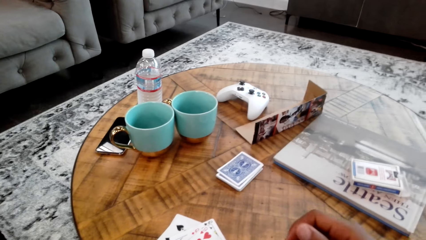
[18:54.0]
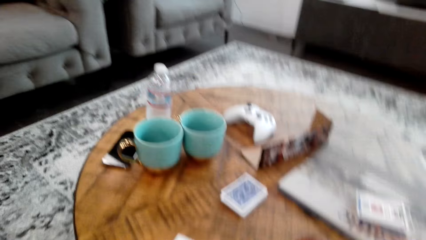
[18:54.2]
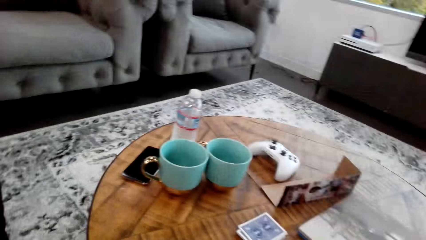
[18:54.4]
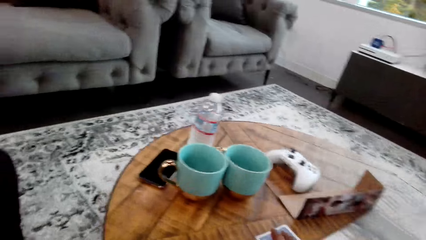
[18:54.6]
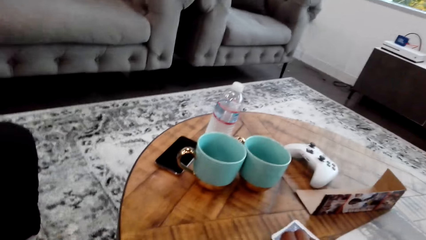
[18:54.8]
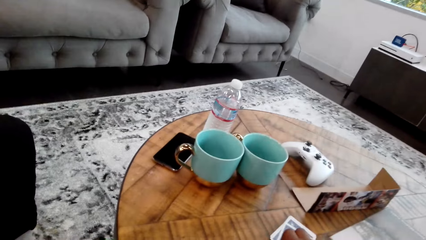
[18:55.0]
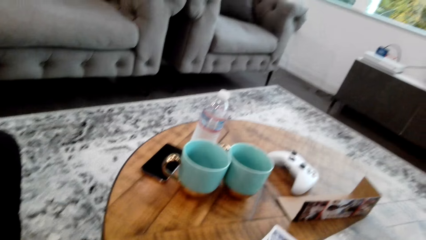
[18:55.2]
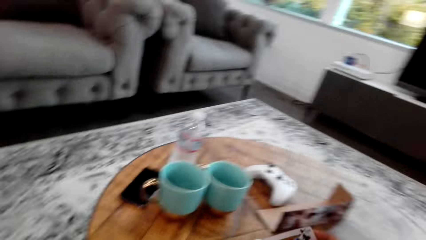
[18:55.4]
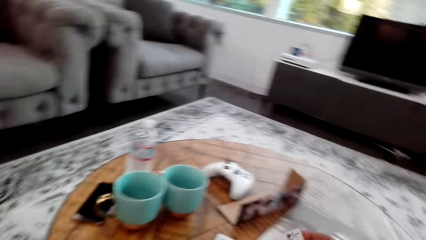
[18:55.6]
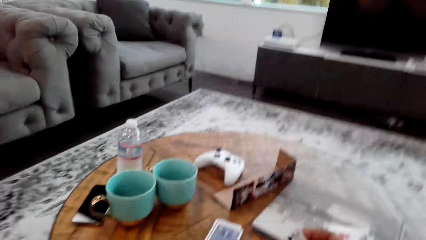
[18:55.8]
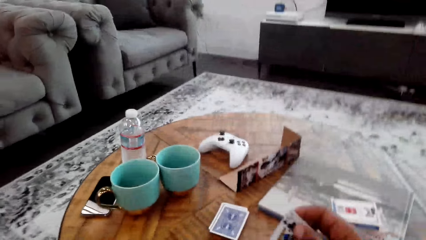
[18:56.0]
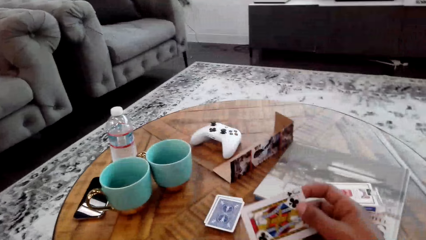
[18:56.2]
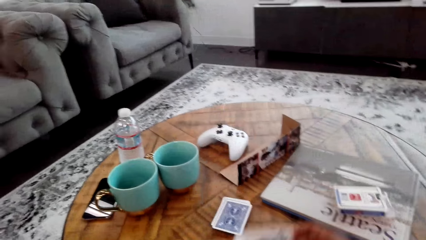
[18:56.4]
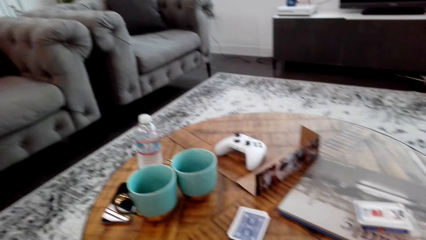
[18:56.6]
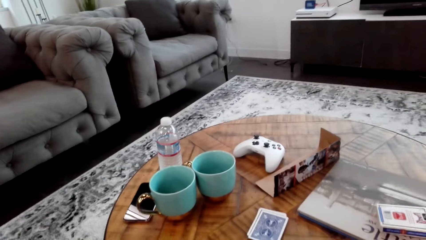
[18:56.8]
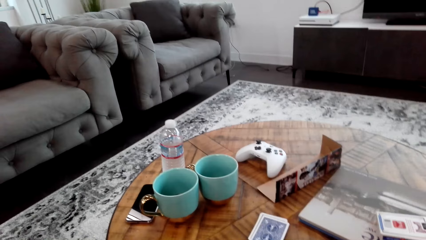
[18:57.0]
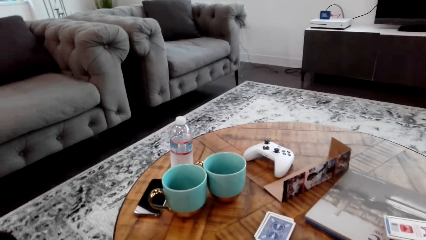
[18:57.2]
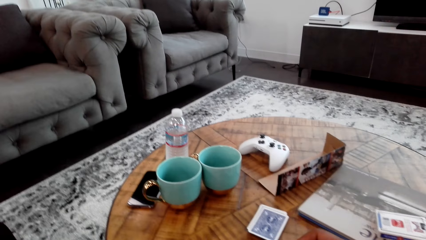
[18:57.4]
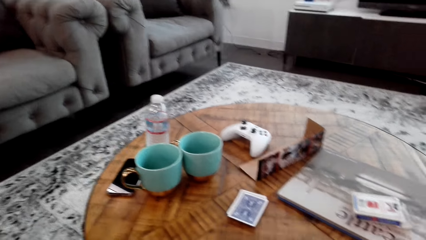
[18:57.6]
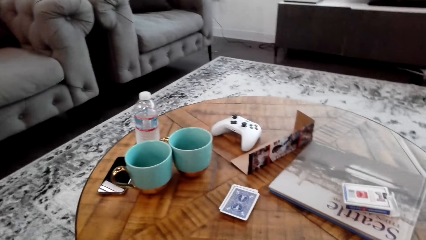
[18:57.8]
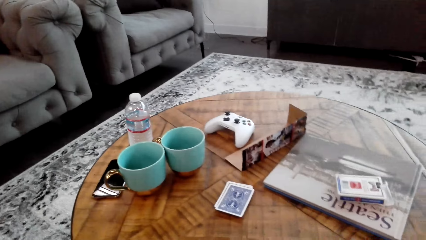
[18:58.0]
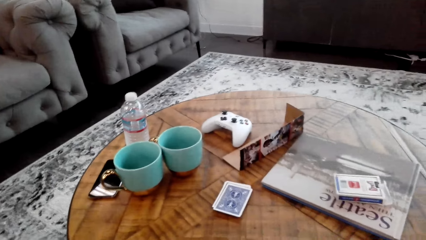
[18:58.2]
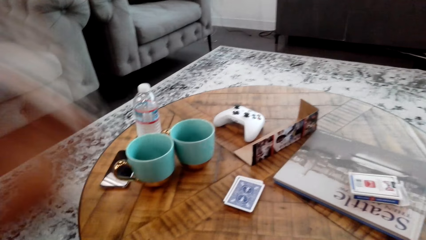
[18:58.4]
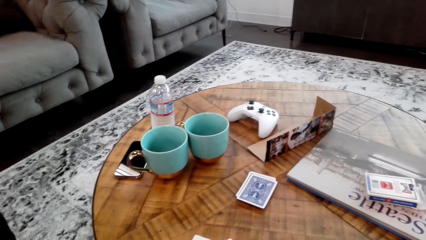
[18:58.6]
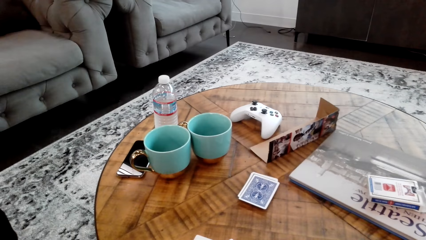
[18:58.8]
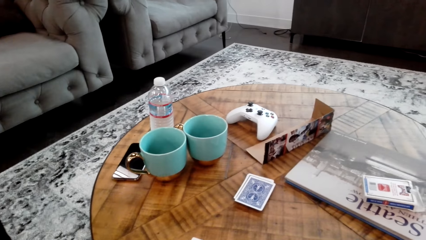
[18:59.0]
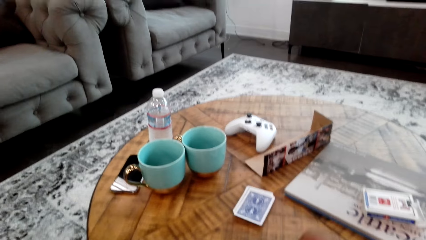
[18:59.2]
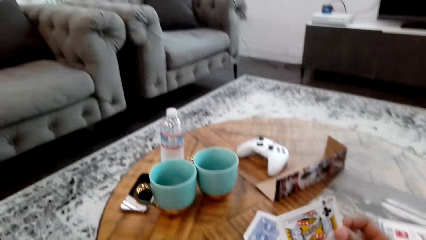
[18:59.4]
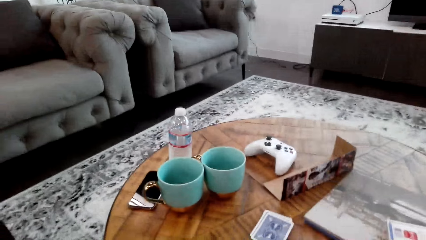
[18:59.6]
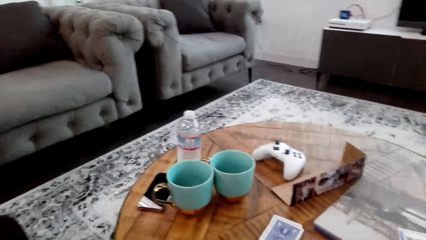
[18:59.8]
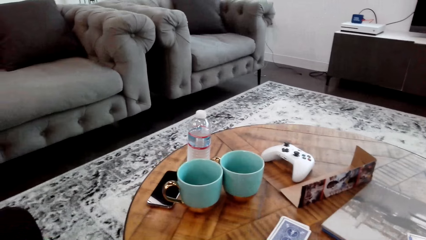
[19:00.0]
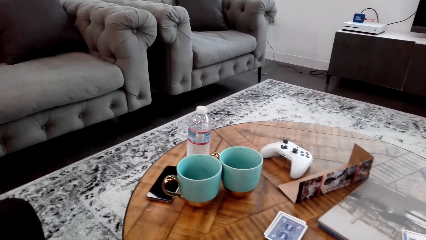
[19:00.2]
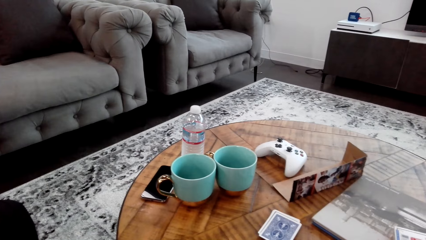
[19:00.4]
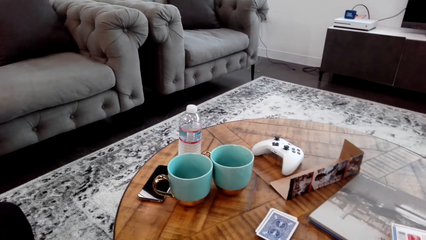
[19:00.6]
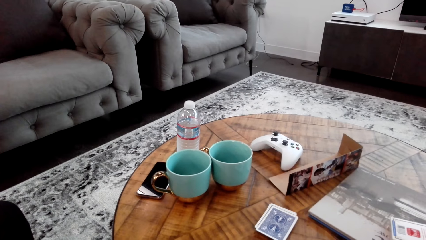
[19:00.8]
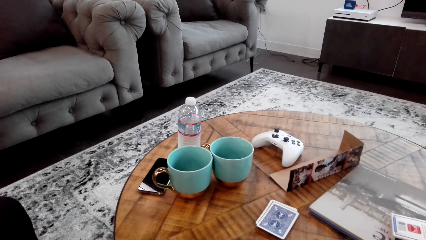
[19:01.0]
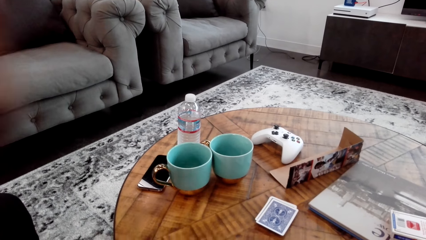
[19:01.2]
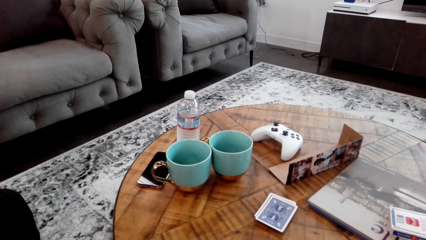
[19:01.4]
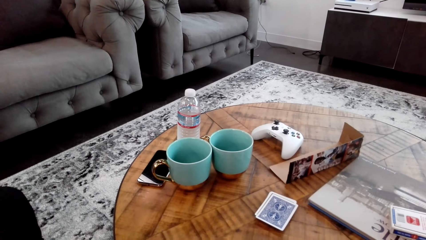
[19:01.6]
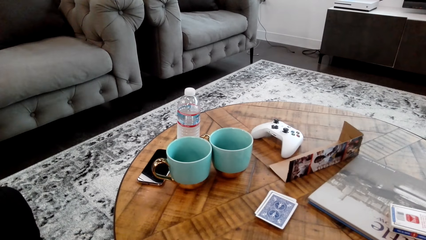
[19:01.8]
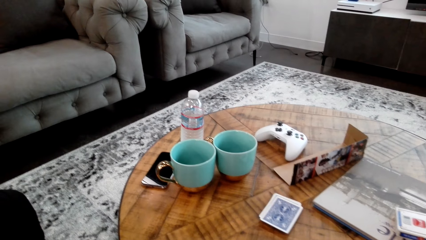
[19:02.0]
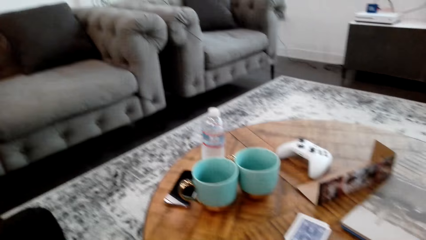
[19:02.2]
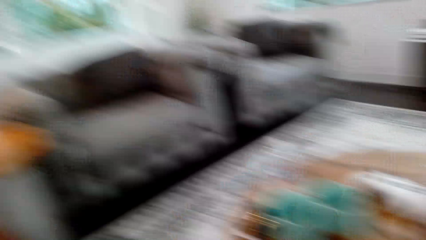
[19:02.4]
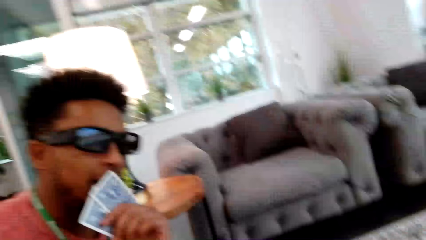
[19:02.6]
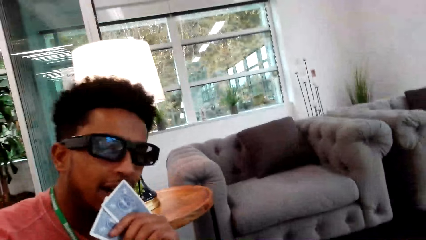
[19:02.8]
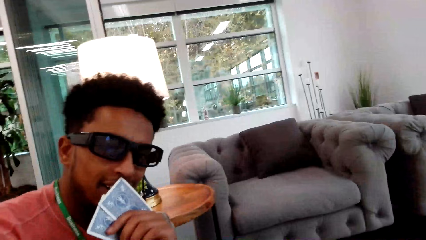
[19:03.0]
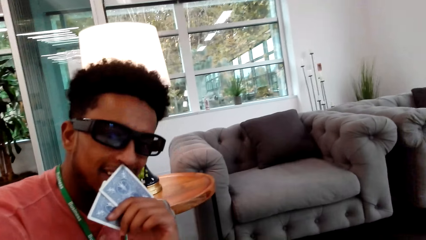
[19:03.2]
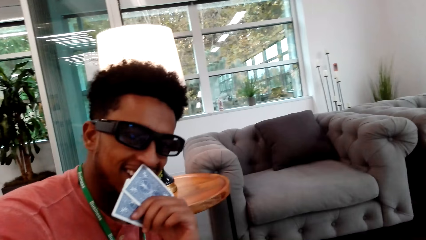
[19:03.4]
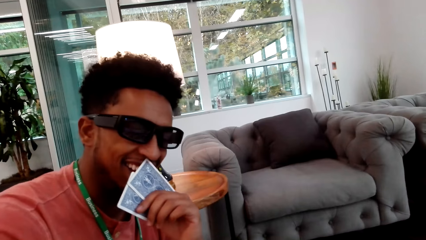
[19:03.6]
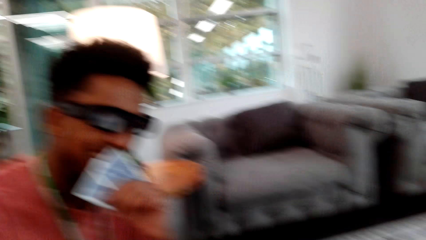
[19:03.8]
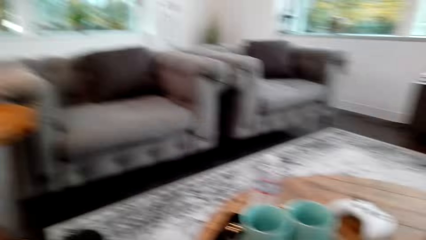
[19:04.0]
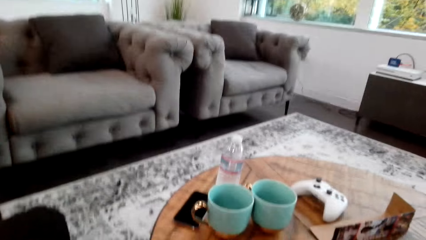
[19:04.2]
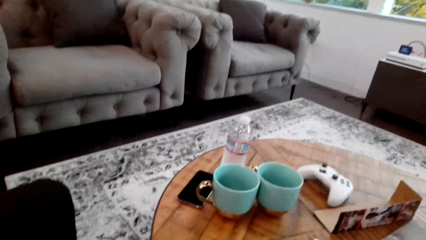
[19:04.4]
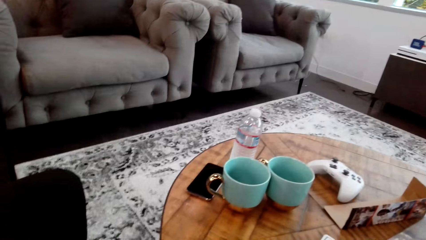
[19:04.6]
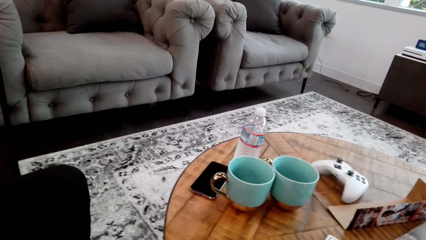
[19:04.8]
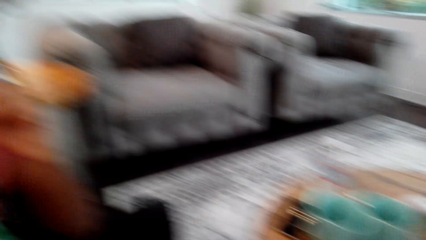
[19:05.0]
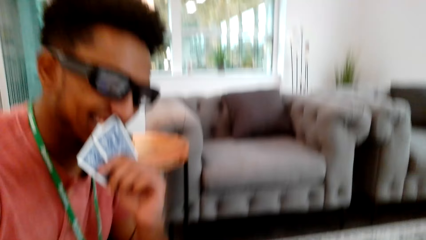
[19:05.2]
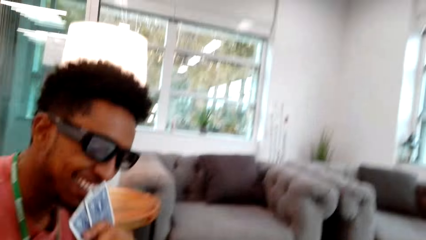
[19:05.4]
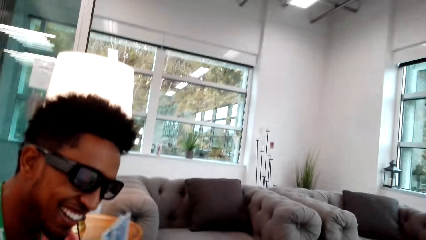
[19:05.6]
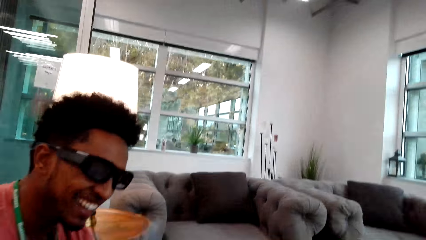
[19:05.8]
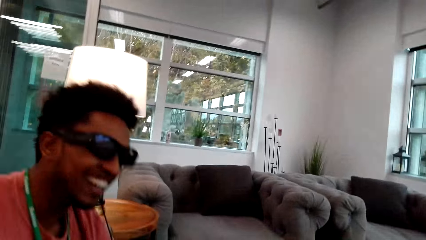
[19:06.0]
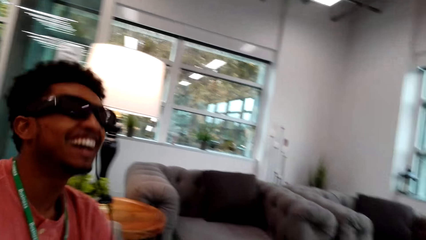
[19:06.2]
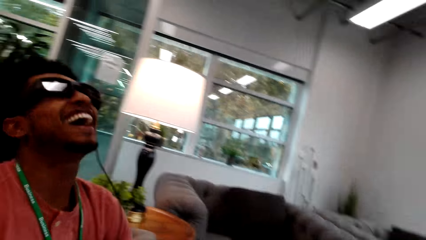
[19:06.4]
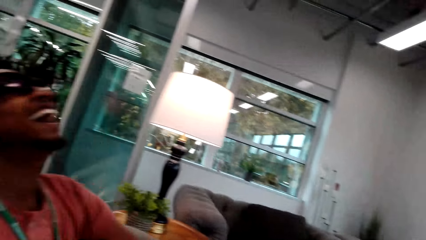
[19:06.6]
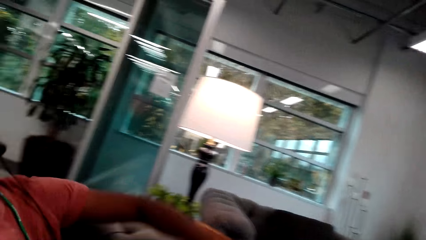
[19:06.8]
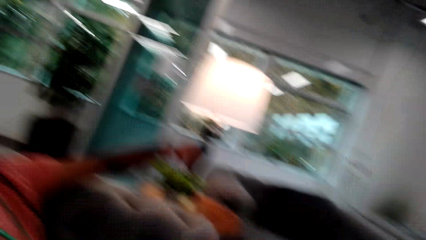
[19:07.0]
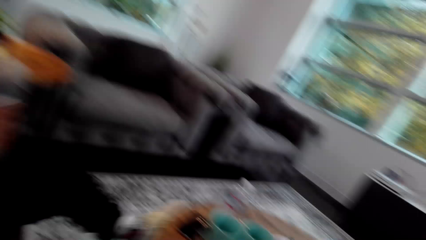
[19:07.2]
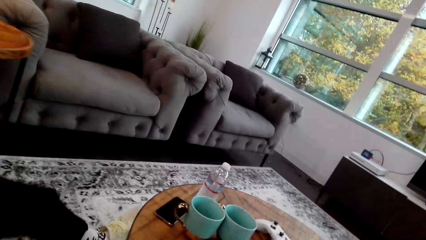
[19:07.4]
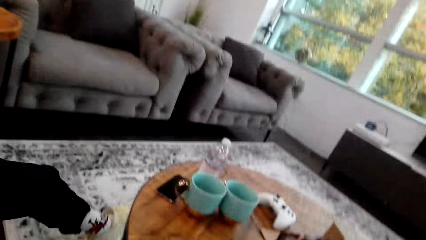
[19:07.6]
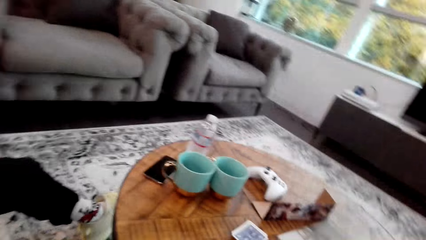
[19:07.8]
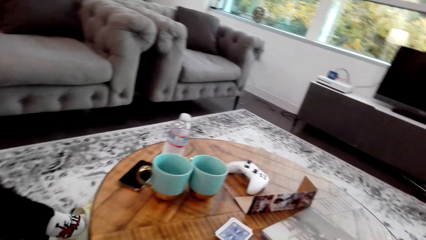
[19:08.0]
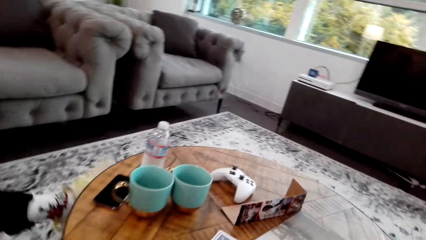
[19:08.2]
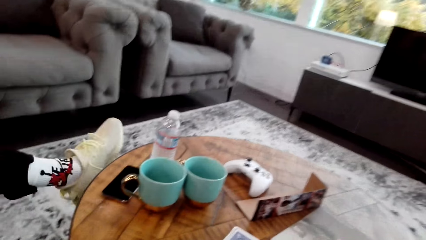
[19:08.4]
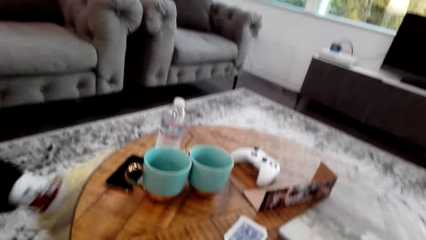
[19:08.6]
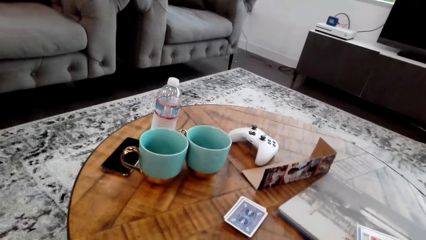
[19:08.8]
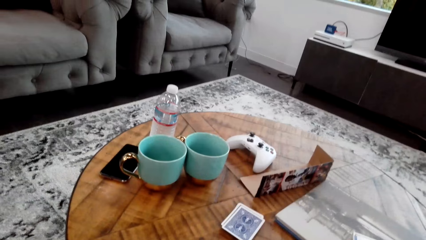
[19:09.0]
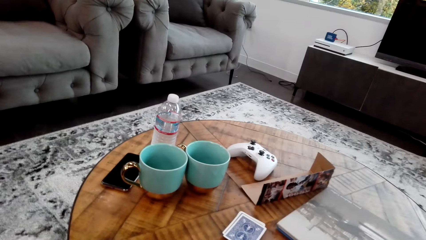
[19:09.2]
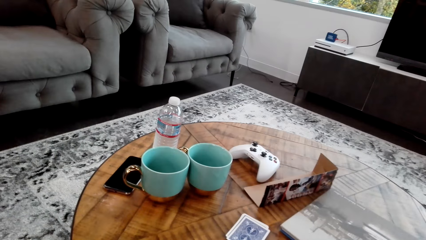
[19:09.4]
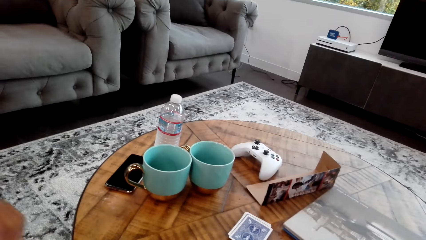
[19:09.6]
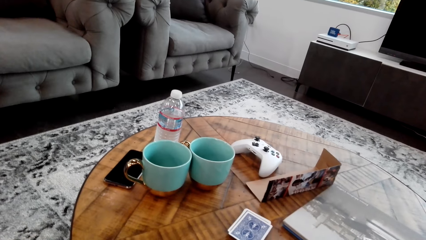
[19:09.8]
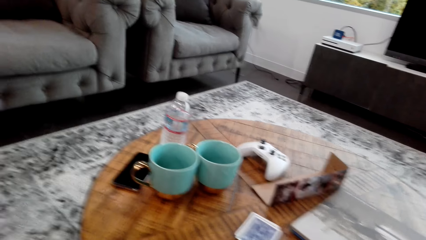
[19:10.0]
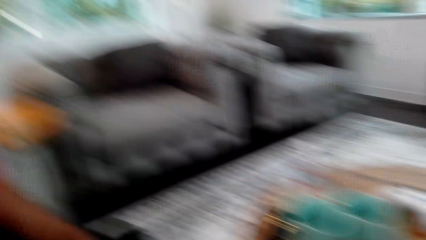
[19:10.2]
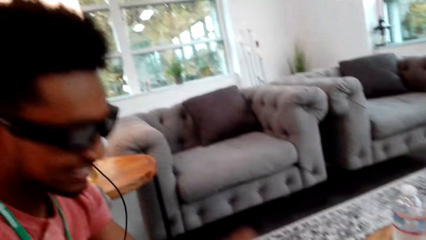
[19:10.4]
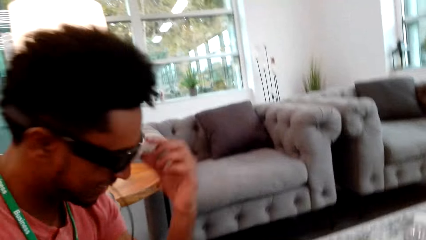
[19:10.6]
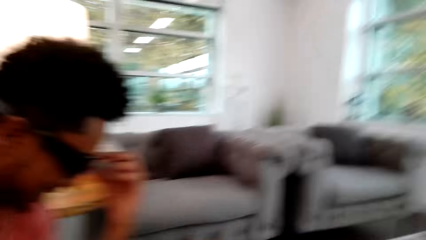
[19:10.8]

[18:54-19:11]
A man places a card on the table. The camera wearer picks up a card from the table. They count cards with both hands. The man holds cards with both hands. The camera wearer counts the cards with both hands. The man talks to the camera wearer. The camera wearer talks to the man. The man moves his left leg.
